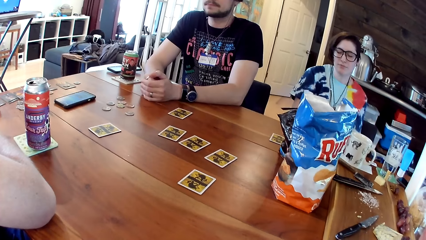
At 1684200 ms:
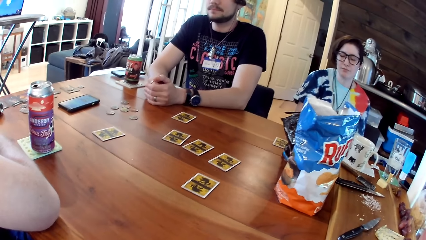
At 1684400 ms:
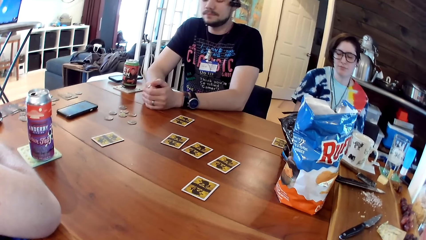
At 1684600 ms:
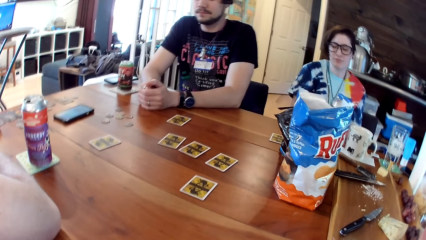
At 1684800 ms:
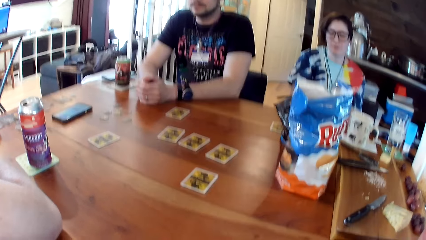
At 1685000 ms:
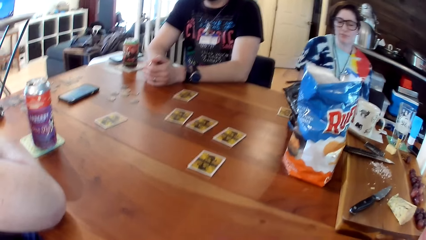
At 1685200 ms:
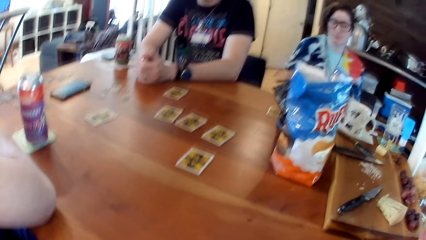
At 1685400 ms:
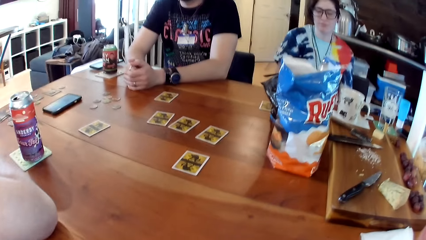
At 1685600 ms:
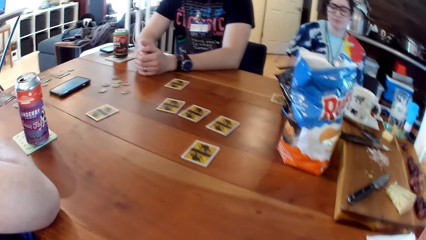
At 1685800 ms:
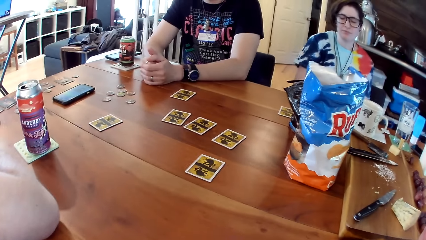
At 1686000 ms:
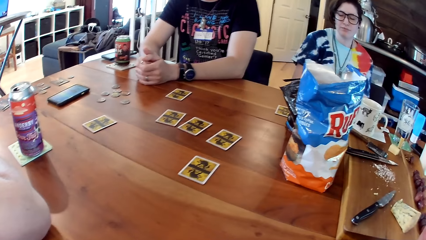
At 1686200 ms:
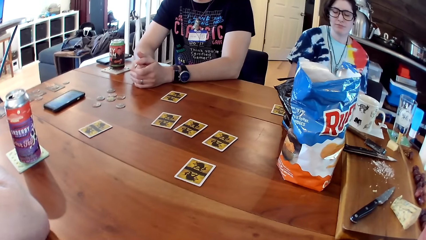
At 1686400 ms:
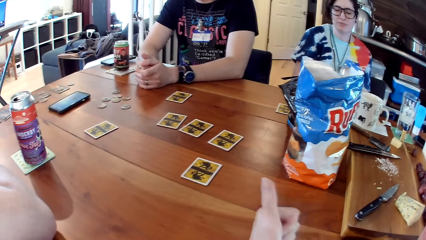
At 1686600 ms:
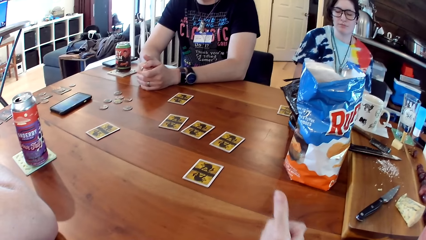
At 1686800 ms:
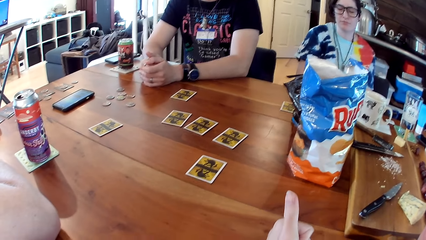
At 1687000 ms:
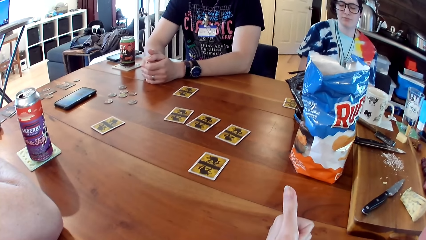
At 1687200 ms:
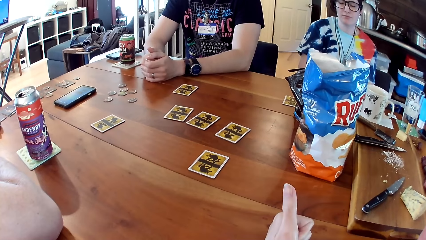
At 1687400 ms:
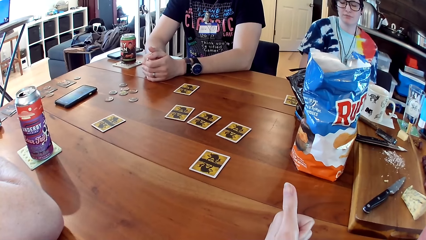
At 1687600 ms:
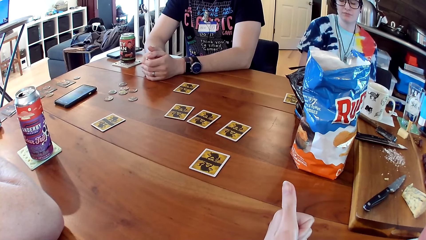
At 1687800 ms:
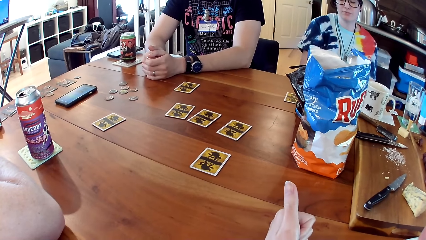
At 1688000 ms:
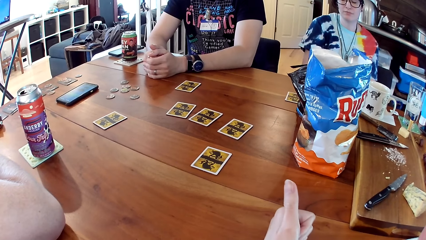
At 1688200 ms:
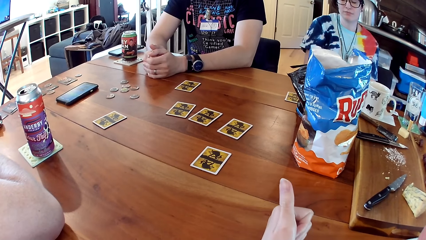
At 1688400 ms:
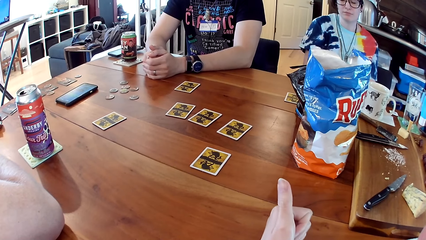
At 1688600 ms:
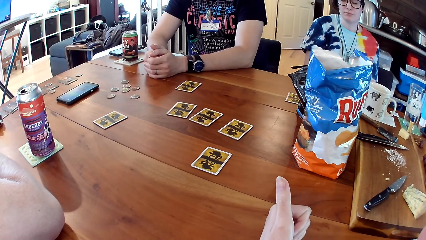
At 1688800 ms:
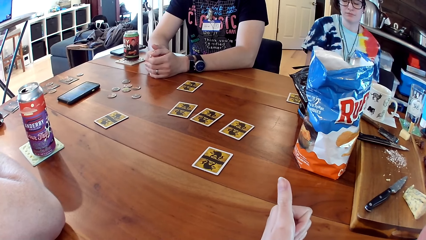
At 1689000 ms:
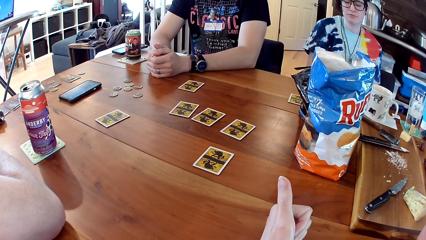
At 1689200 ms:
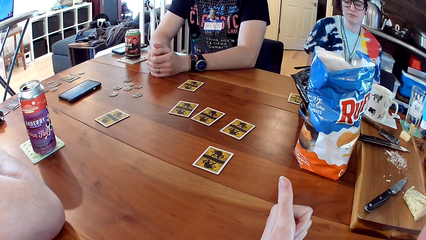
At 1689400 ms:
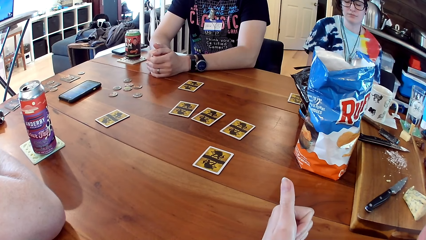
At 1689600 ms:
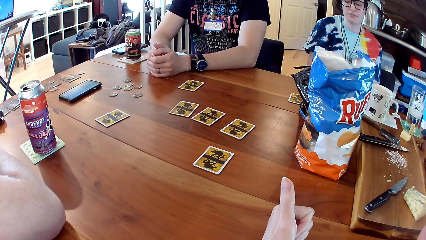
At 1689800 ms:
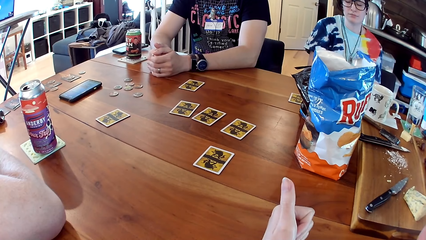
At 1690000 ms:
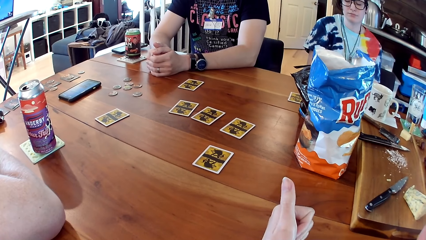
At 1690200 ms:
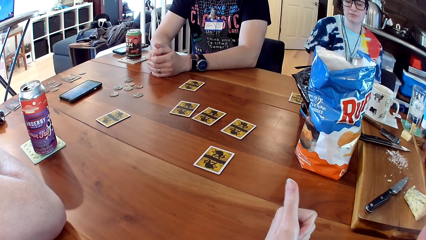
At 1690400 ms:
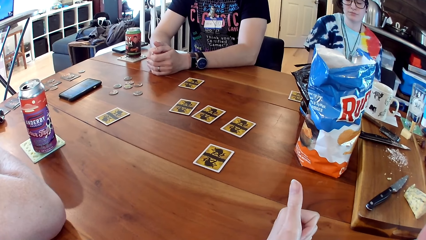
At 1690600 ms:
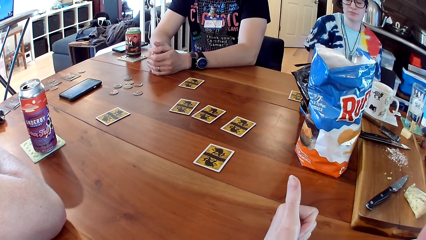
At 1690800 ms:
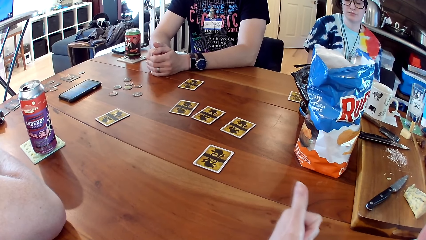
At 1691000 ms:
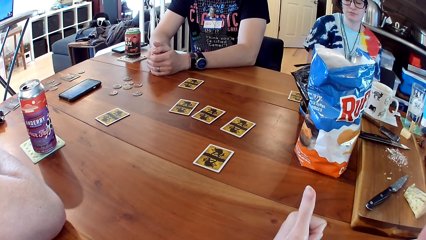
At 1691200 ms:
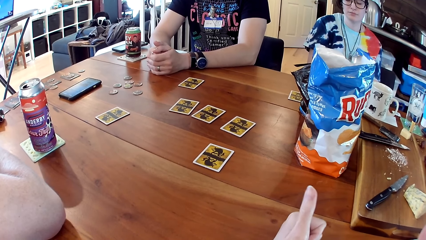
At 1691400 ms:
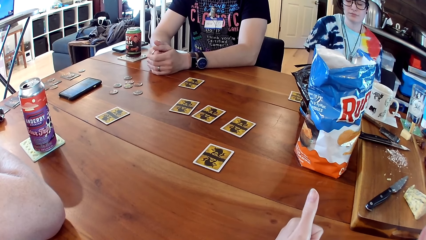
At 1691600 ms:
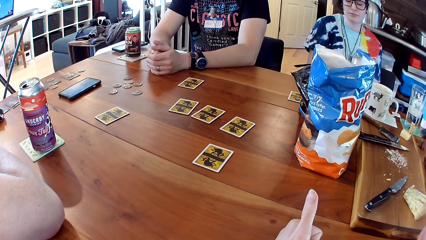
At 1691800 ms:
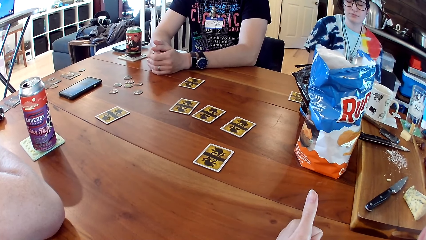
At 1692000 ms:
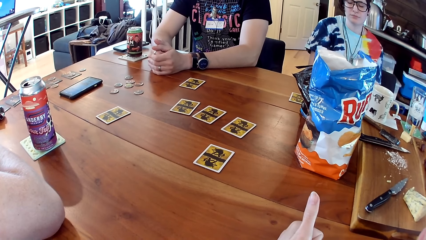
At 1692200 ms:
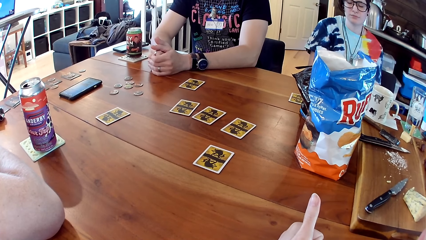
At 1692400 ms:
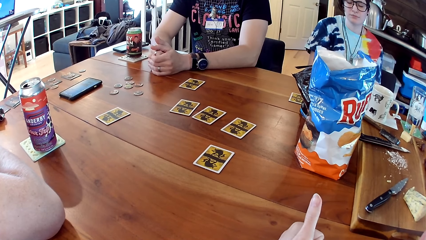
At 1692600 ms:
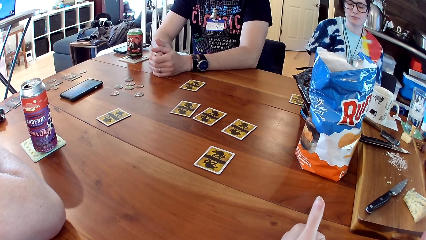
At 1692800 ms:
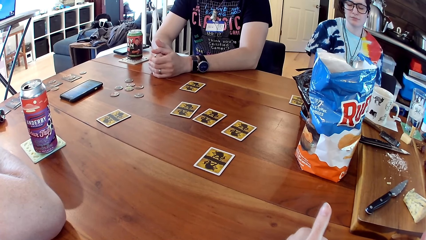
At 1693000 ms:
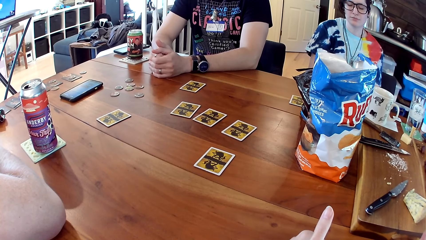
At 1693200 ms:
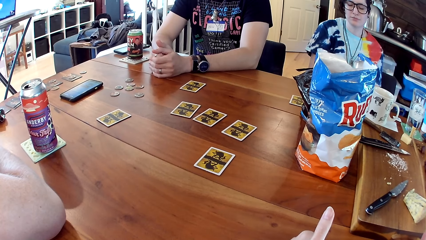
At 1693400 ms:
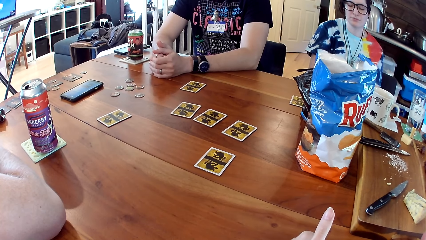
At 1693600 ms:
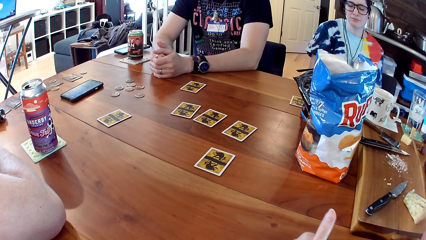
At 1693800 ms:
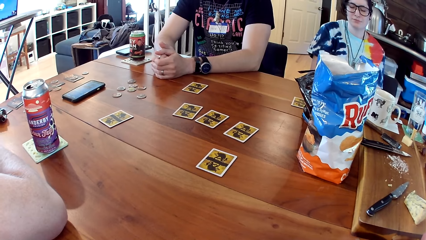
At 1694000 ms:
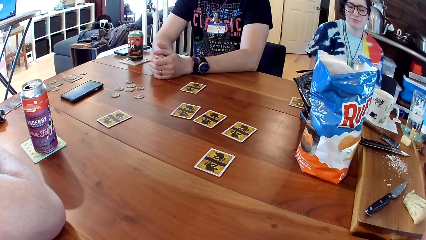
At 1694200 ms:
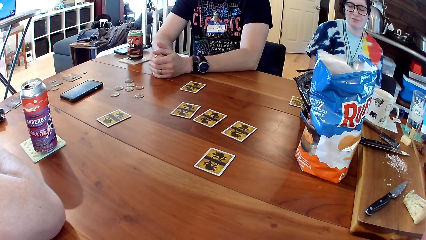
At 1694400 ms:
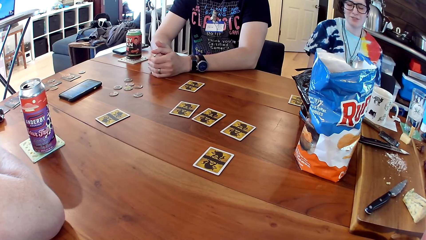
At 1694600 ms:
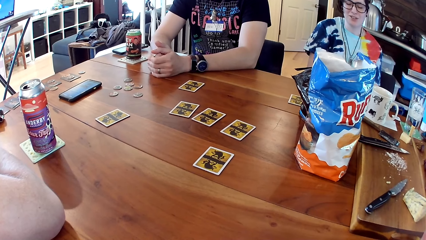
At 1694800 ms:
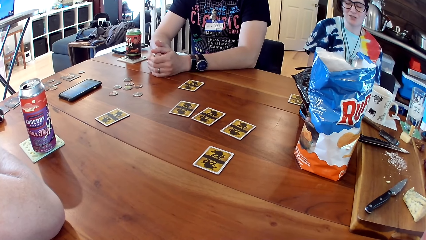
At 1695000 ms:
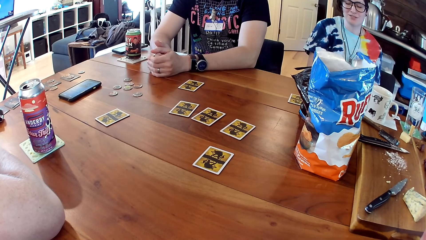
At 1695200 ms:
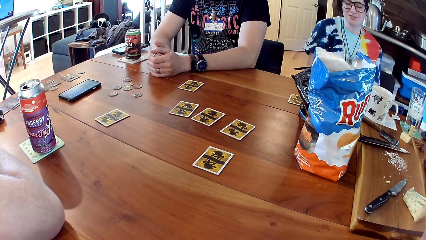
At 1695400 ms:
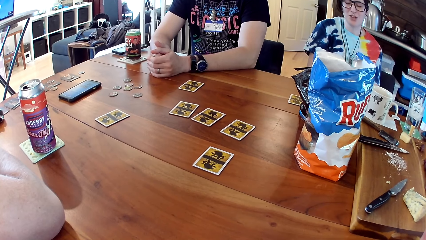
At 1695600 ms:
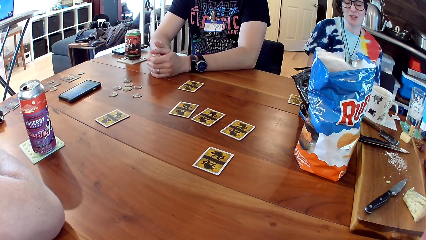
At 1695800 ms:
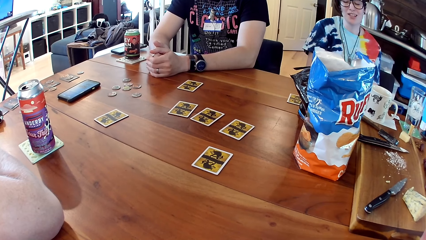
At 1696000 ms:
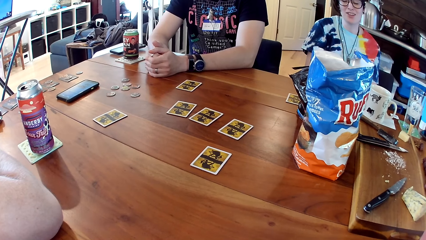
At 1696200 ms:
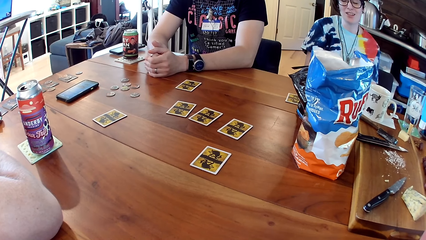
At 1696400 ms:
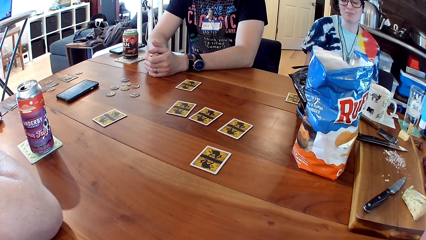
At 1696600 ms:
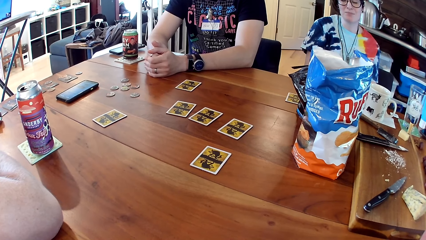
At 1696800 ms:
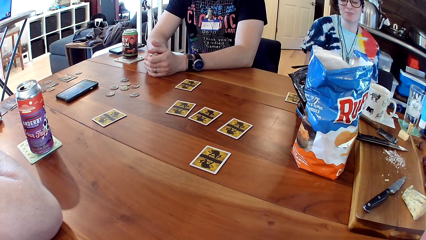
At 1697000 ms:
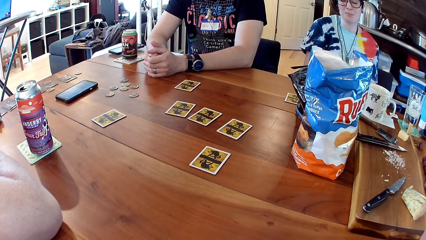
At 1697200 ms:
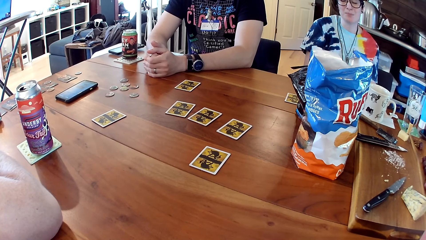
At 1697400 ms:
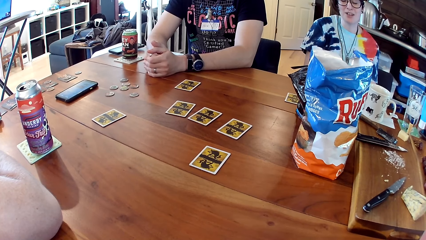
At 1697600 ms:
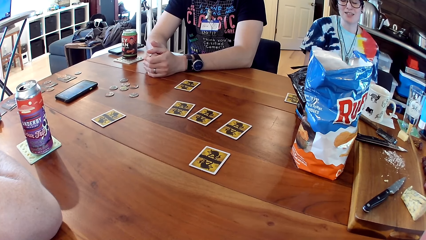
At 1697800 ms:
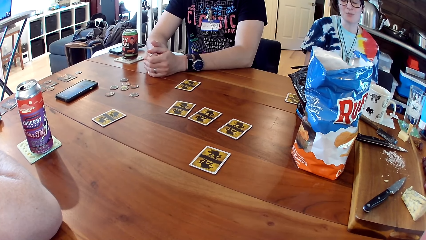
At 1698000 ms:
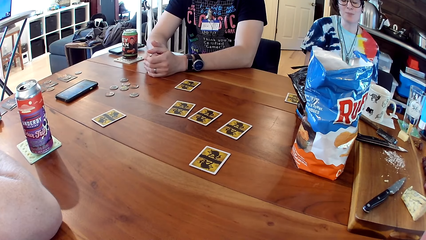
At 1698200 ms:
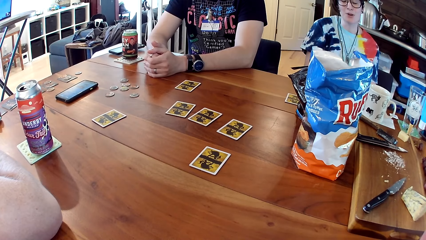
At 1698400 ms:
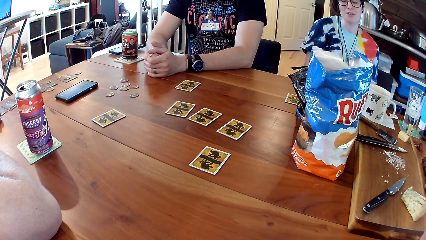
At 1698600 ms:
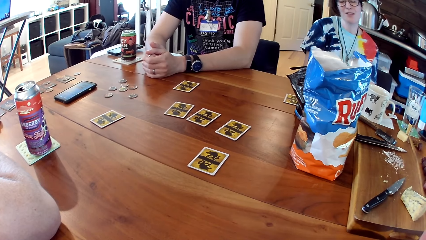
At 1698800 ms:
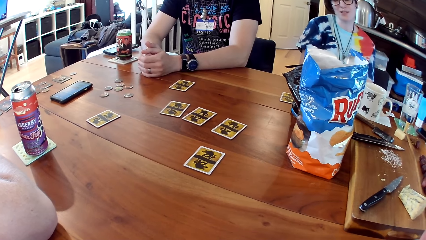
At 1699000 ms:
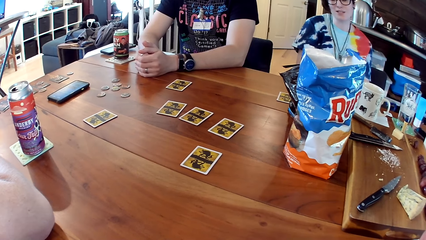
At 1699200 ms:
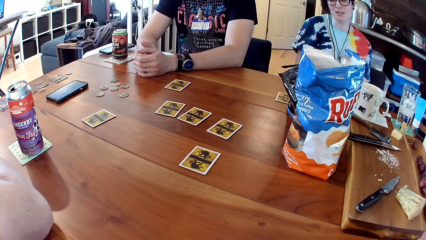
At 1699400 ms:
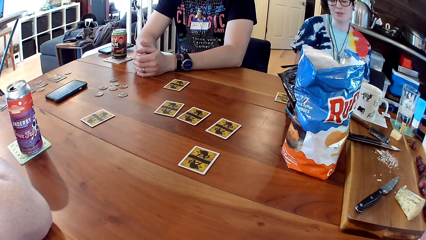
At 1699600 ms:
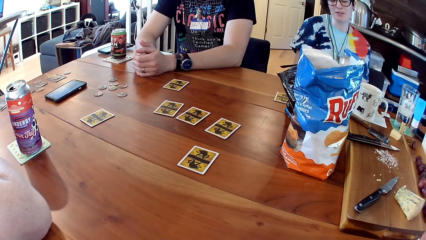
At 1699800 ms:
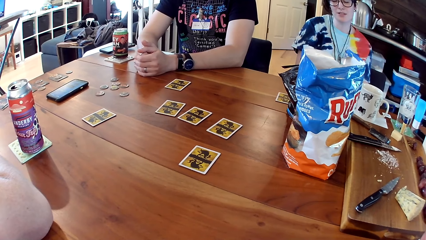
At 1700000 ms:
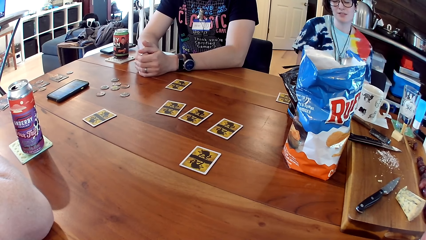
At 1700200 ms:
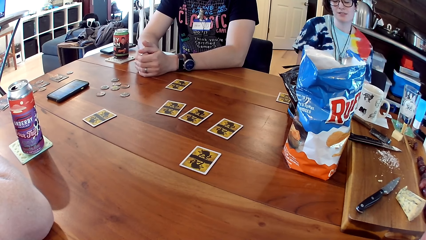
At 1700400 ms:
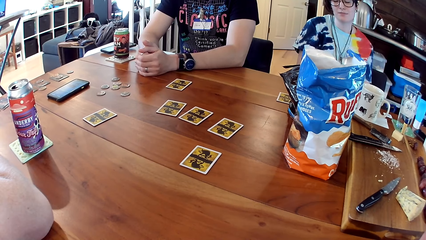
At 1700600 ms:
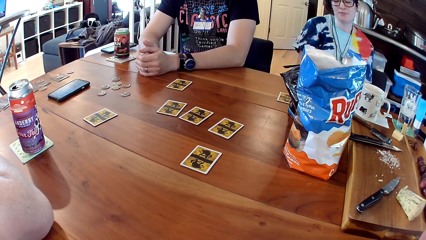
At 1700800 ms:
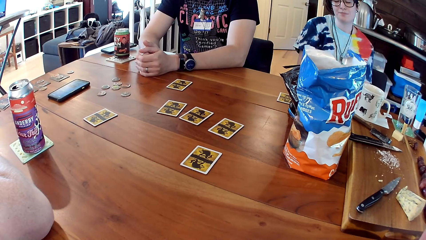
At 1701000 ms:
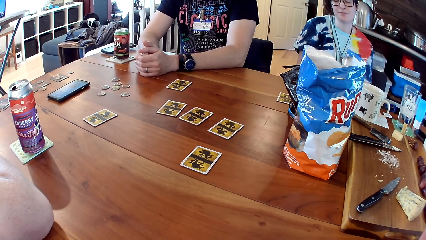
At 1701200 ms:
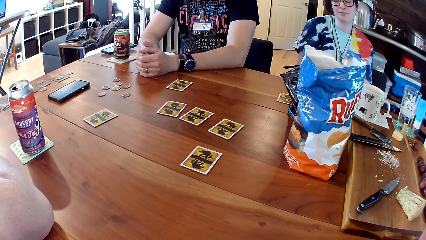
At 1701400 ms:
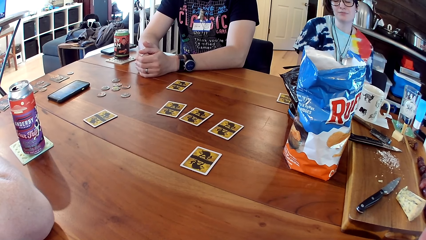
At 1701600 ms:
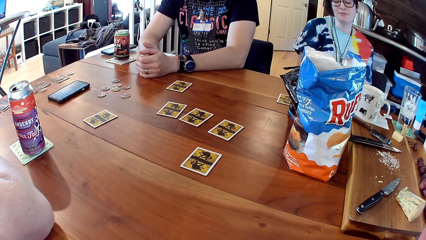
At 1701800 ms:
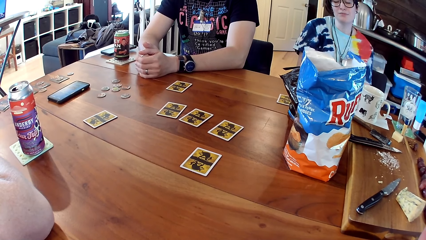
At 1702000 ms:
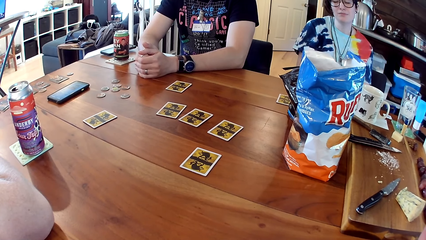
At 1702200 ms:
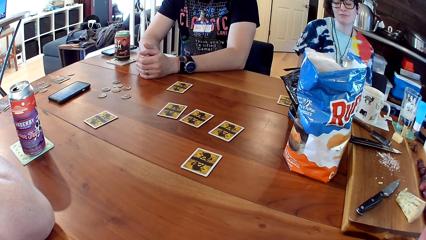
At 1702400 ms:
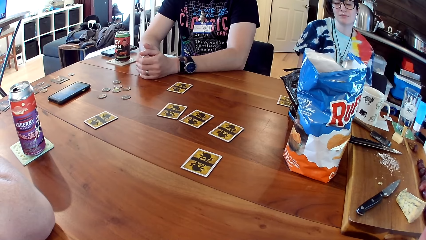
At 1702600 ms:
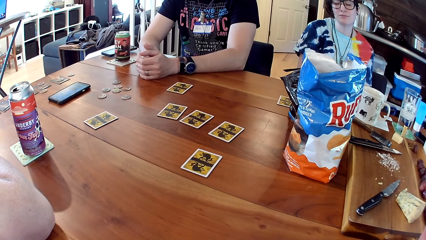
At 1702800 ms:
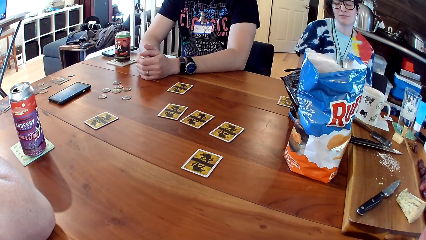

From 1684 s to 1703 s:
The camera wearer raises her left thumb. A man converses with a woman and the camera wearer.
